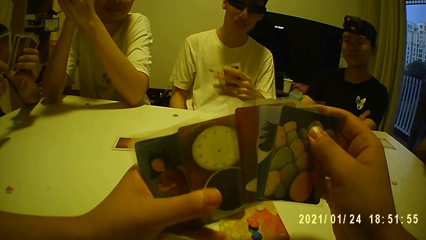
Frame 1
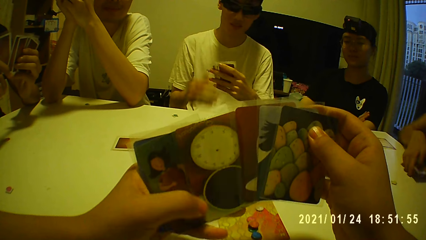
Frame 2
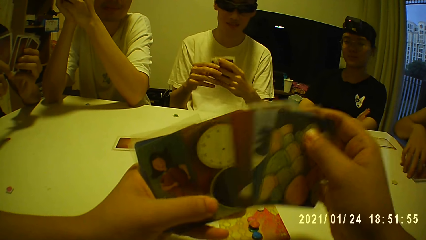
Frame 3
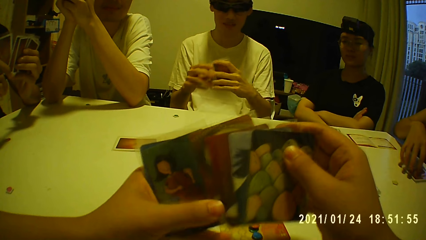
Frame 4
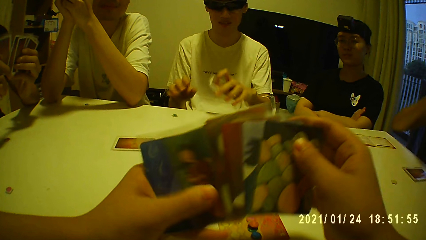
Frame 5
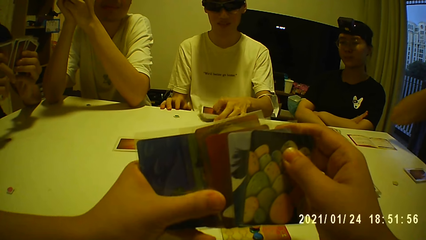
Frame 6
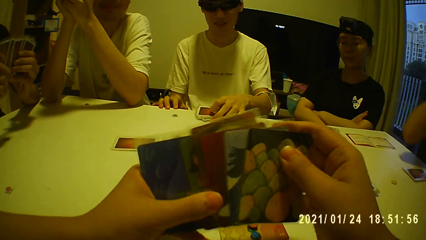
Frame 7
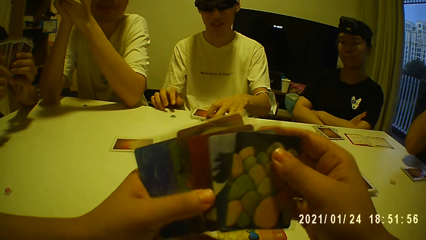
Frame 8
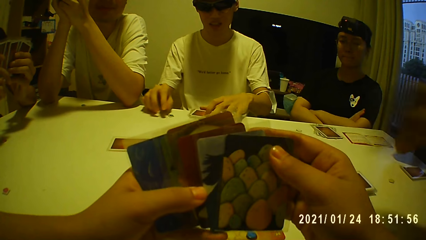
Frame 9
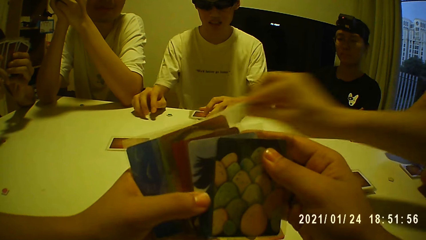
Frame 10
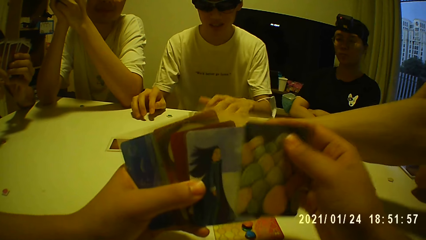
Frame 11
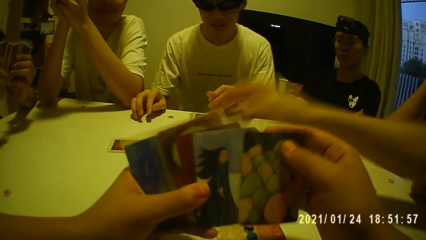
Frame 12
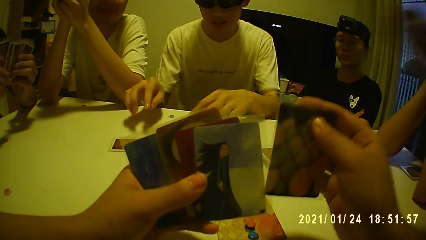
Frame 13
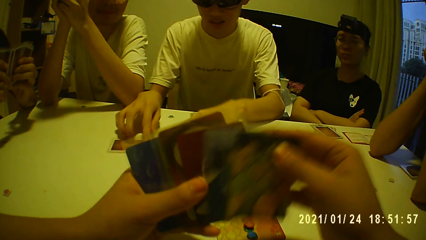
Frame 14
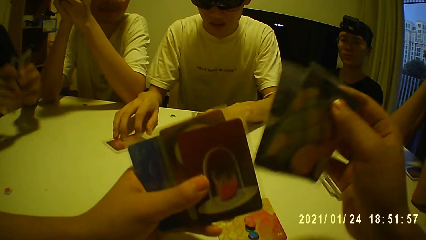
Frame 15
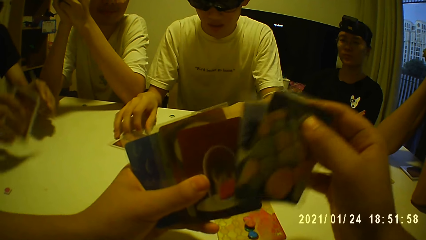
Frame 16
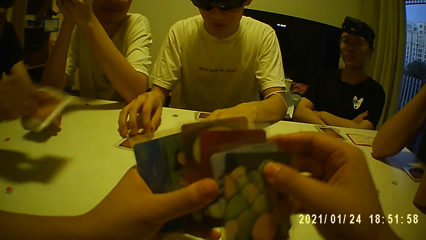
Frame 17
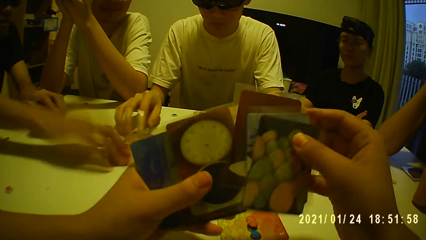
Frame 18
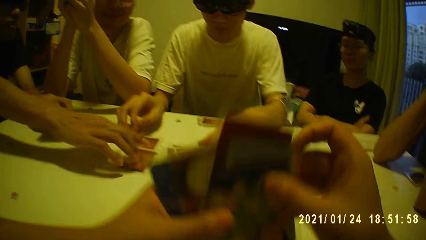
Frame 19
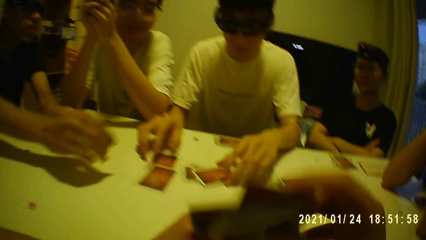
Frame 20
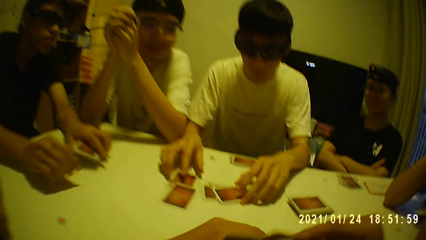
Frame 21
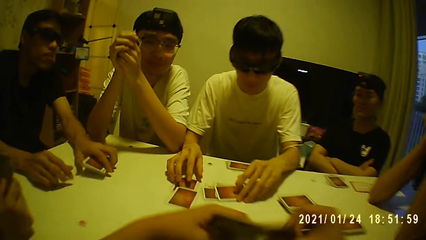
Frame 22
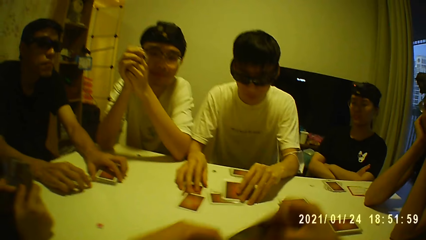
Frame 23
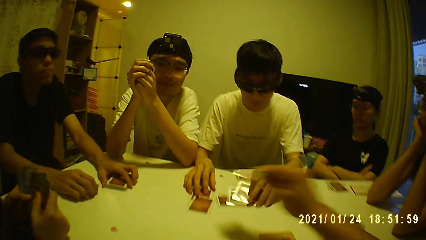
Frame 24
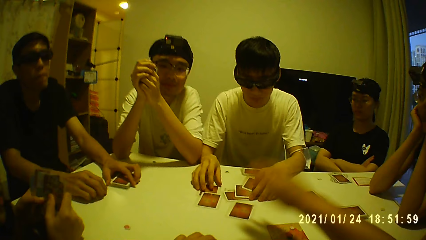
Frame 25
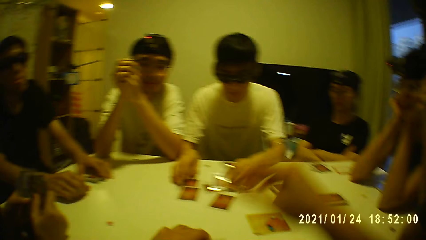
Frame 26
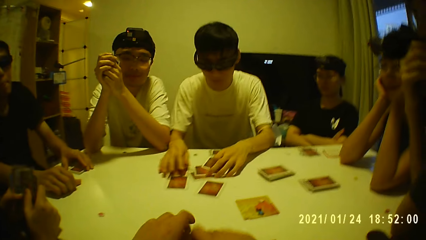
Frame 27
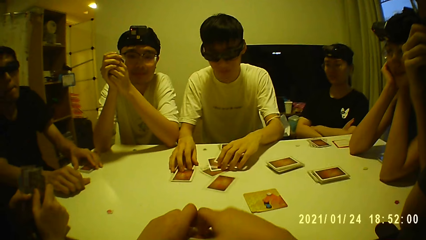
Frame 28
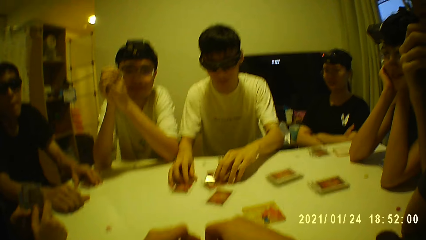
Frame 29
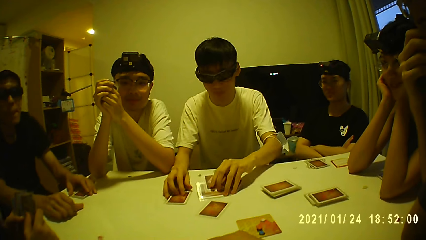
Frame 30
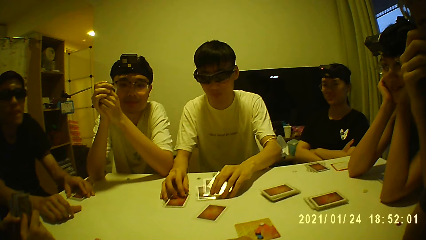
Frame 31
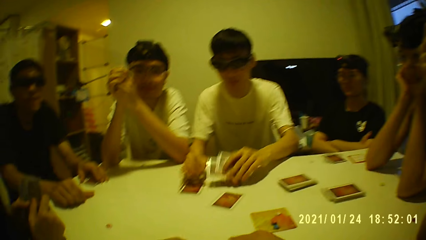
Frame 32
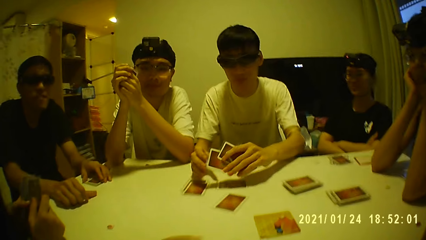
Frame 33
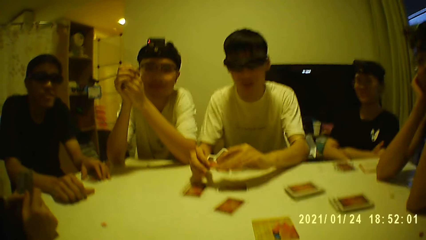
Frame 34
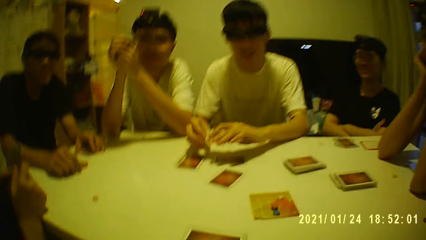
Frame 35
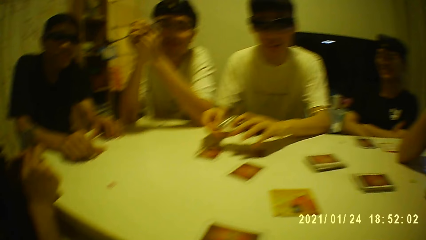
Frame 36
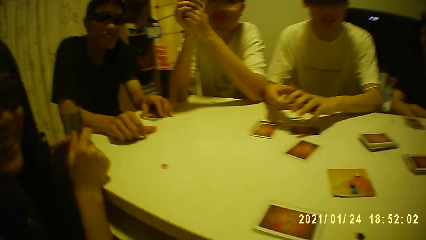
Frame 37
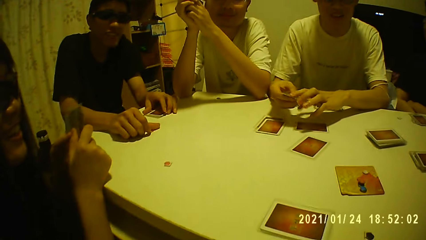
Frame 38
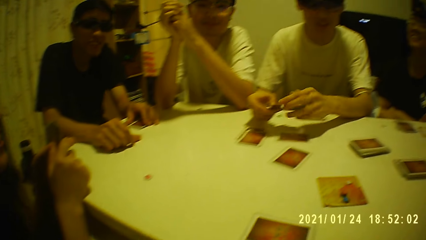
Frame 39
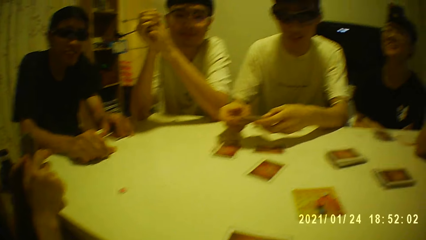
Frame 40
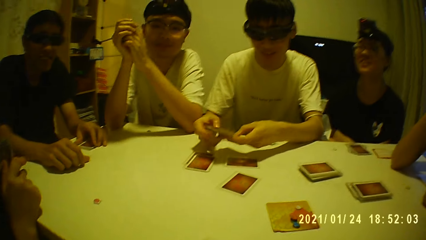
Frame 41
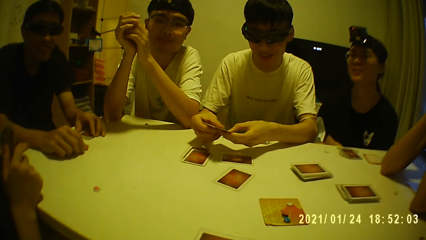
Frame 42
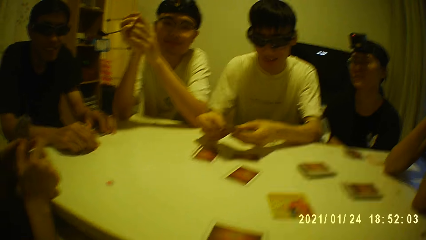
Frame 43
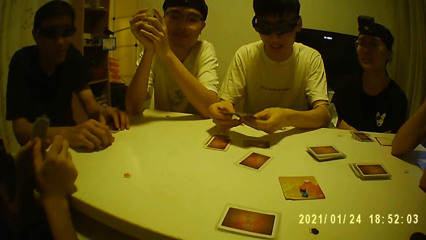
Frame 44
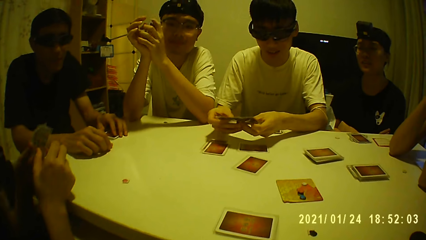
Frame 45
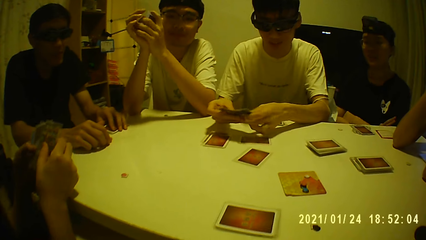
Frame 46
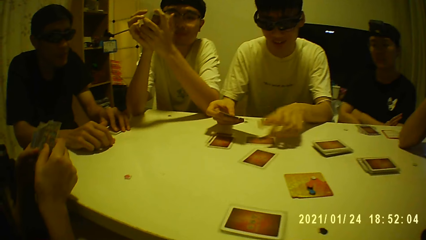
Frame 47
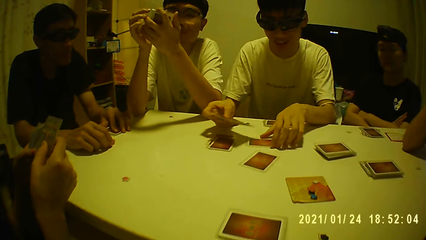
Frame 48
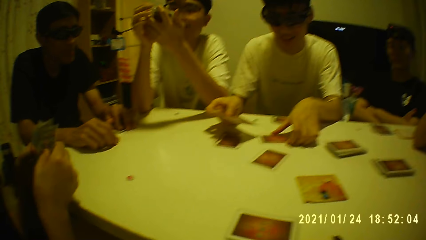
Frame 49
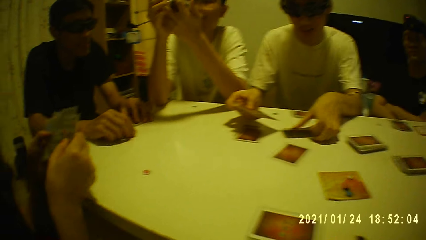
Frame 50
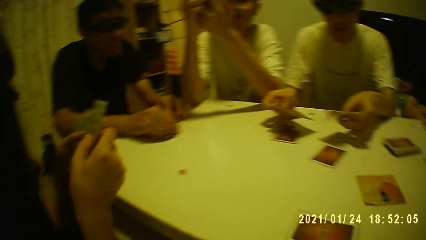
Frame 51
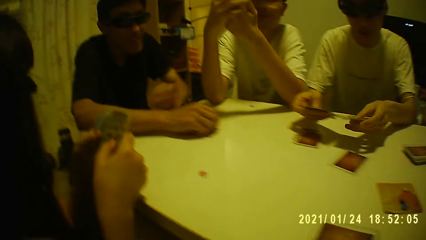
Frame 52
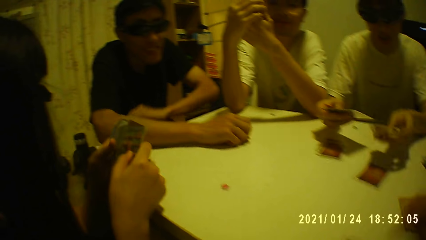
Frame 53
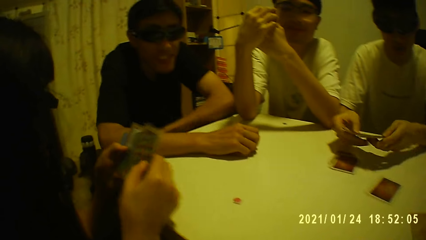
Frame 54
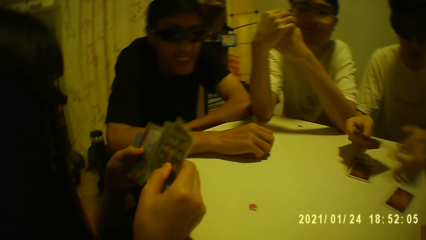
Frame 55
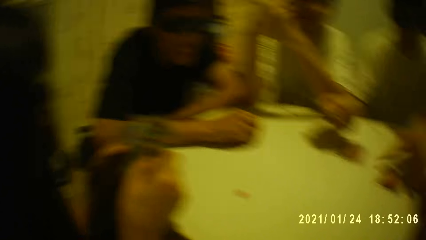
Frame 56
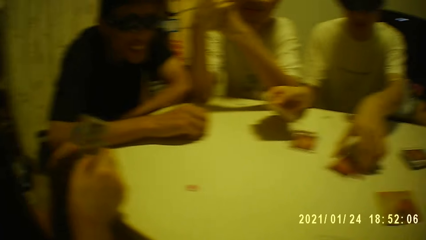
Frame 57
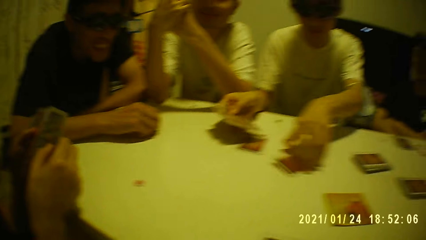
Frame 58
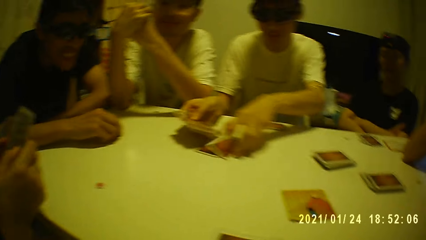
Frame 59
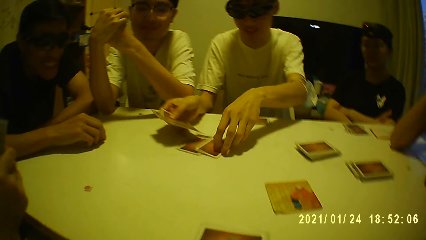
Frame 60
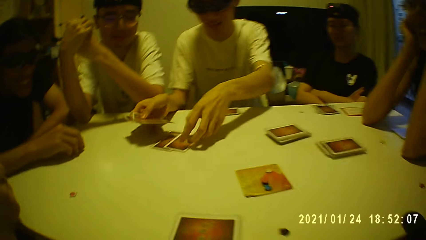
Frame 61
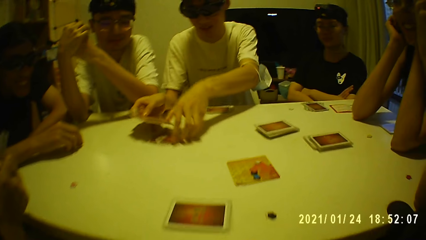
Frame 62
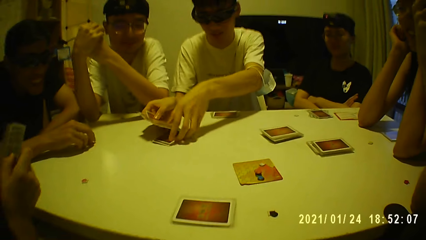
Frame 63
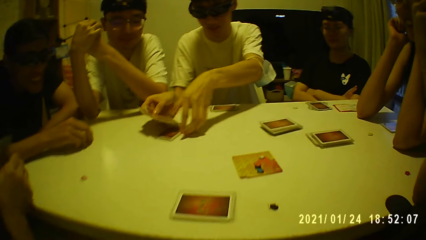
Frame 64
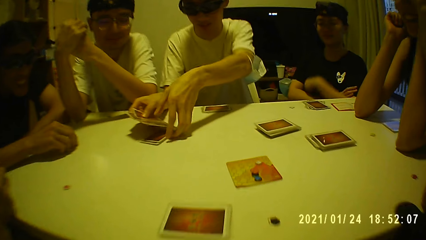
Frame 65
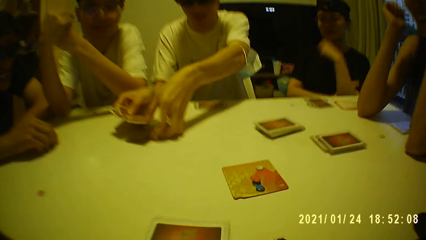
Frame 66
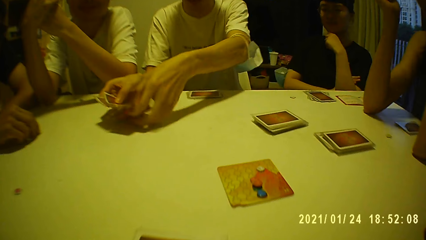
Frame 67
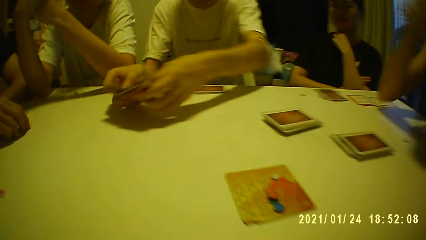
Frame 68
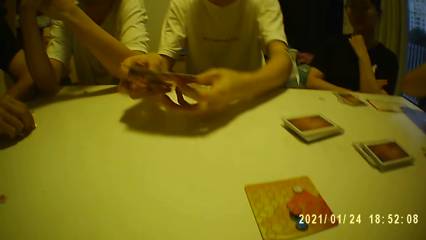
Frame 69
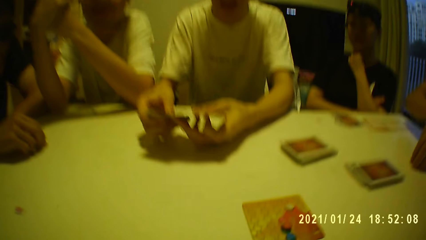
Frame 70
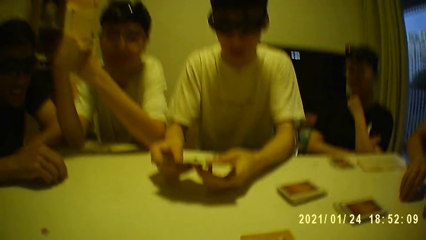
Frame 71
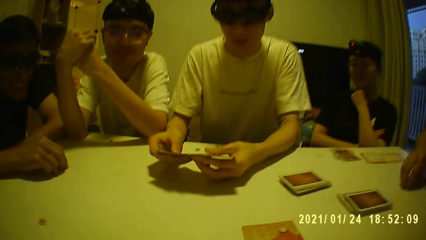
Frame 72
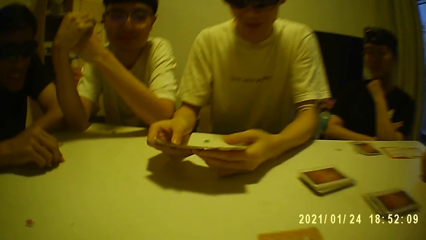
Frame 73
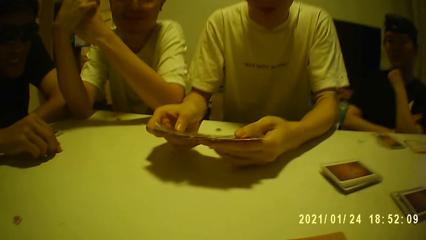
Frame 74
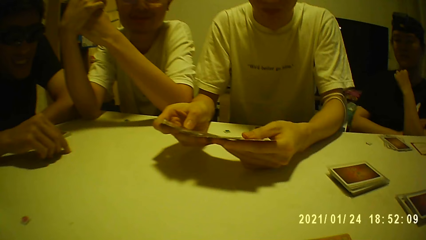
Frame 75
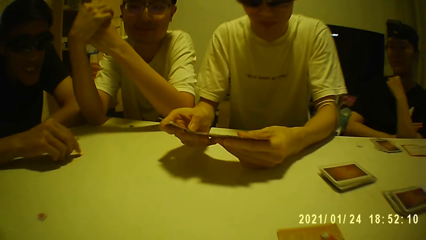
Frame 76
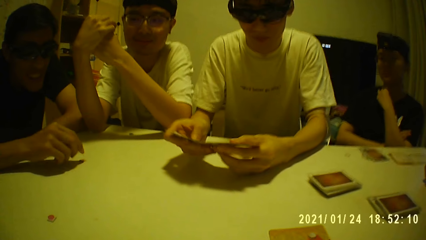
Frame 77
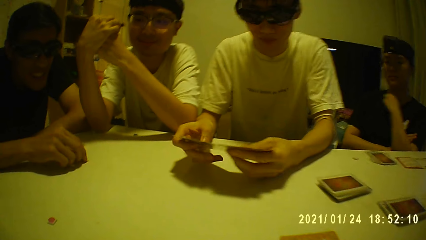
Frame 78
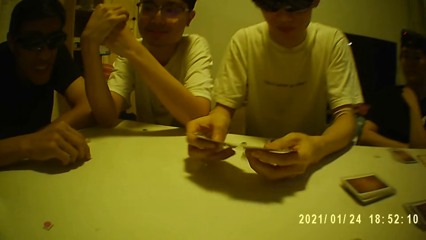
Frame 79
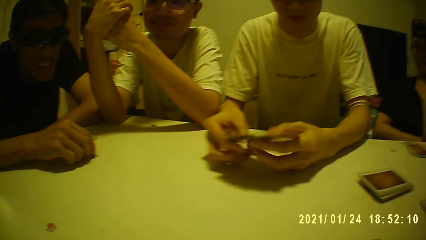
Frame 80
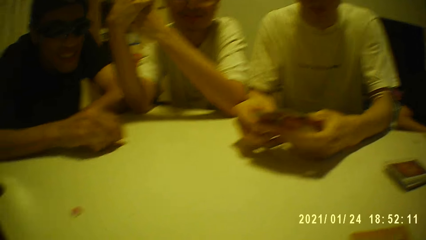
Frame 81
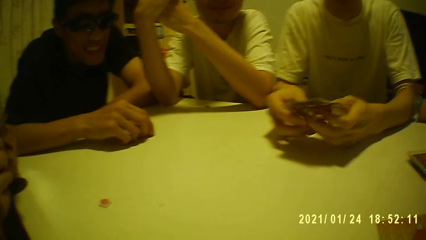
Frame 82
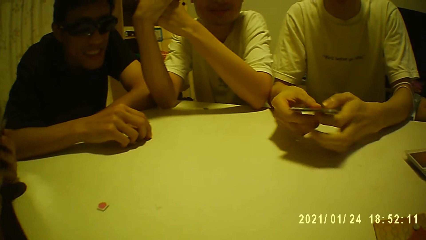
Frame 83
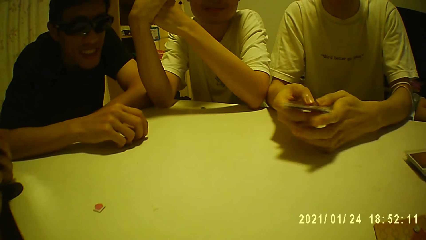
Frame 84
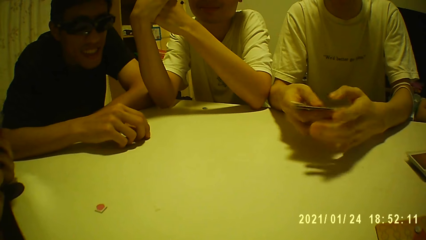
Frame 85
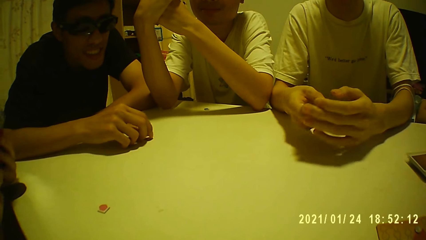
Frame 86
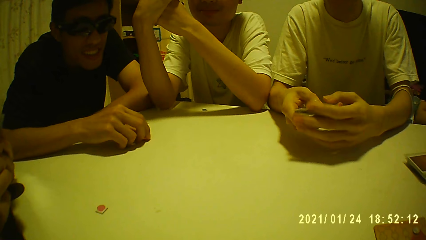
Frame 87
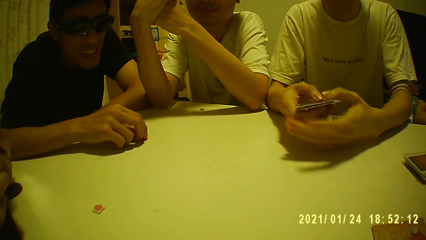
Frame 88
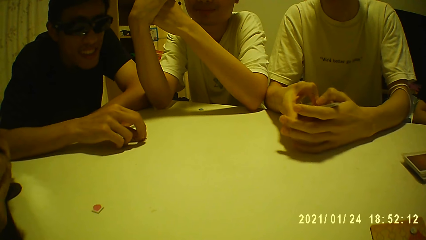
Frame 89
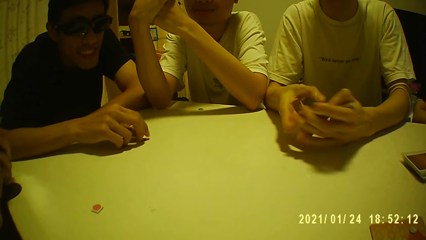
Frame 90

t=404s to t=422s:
The camera wearer examines his cards. A man holds the cards with his hands. The man examines his cards. The man holds the cards with his left hand and places the cards on the table with his left hand. Another man places the card on the table with his right hand. The first man turns the card on the table with his right hand. The first man touches the cards on the table. A third man holds the cards with his left hand, places the card on the table with his right hand, and places the cards on the table with his left hand. The first man touches the cards on the table with his left hand and touches the card on the table with his right hand. The camera wearer picks the card from his left hand with his right hand. He holds the cards with his left hand. He places the cards on the table with his right hand. The first man picks the cards from the table with his left hand. The camera wearer holds the cards with his hands. The first man sorts the cards on the table. The first man holds the cards with his hands. A woman shuffles the cards in her hands. The first man holds the cards with his right hand, picks the card from the table with his left hand, and passes the card from his left hand to his right hand. He moves the card from the table with his left hand. He moves the card from the table with his left hand again. He picks the cards from the table with his hands and shuffles the cards in his hands.
